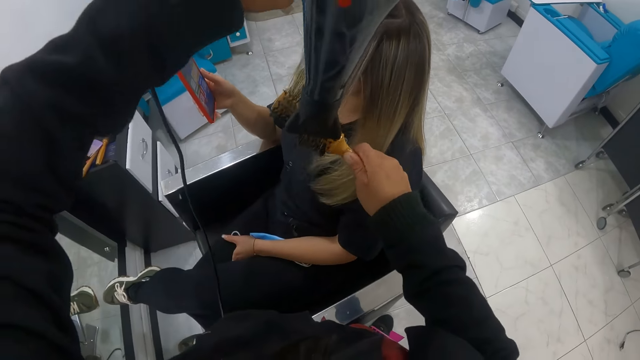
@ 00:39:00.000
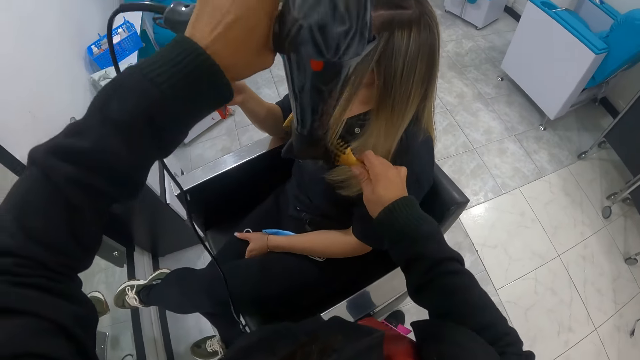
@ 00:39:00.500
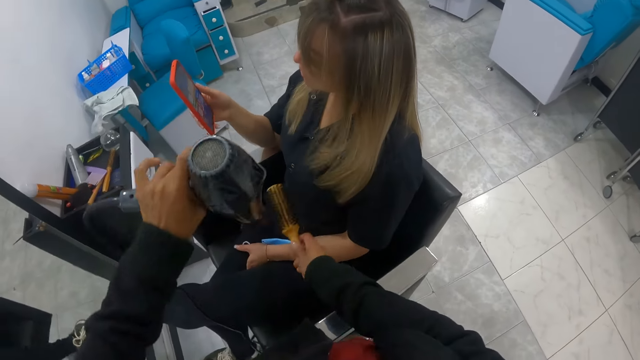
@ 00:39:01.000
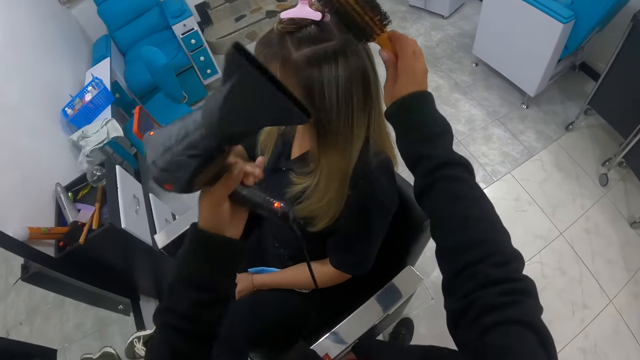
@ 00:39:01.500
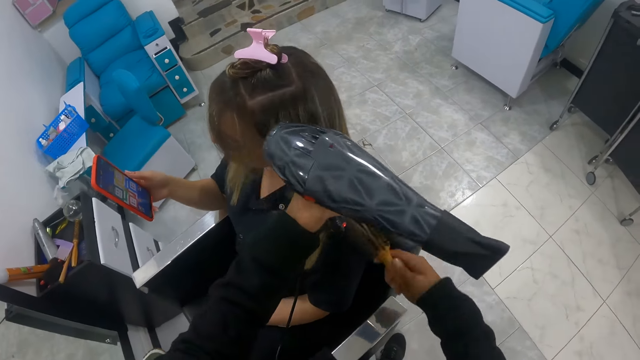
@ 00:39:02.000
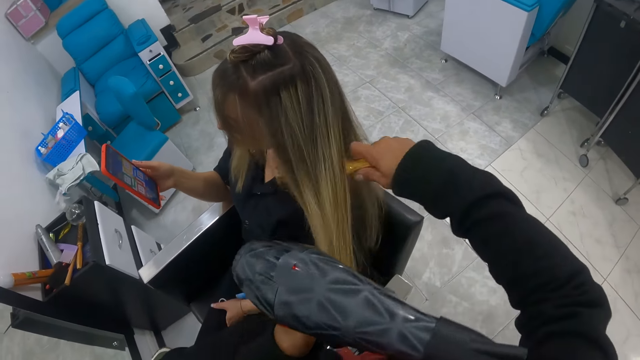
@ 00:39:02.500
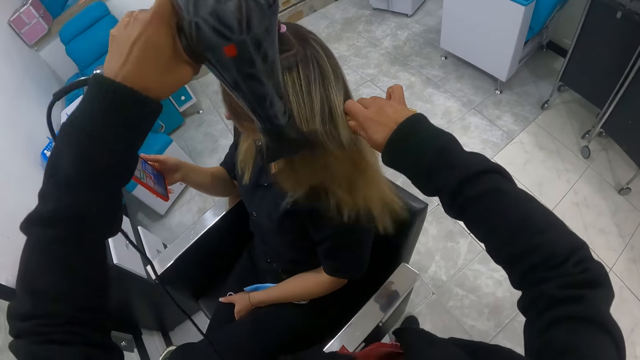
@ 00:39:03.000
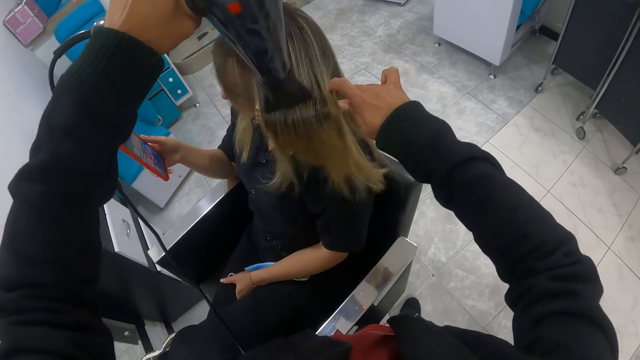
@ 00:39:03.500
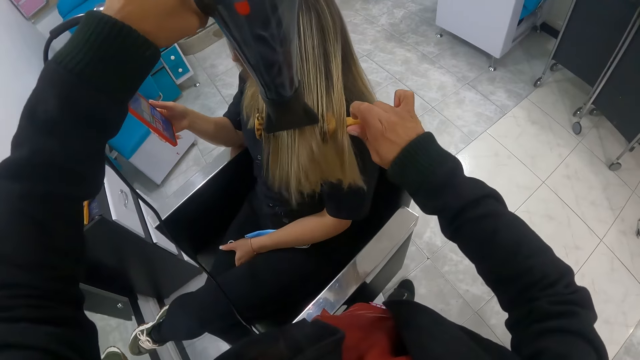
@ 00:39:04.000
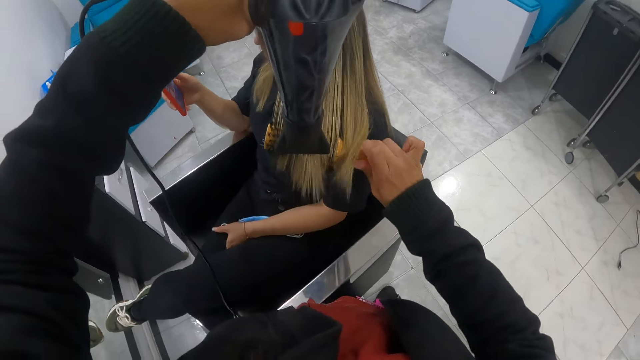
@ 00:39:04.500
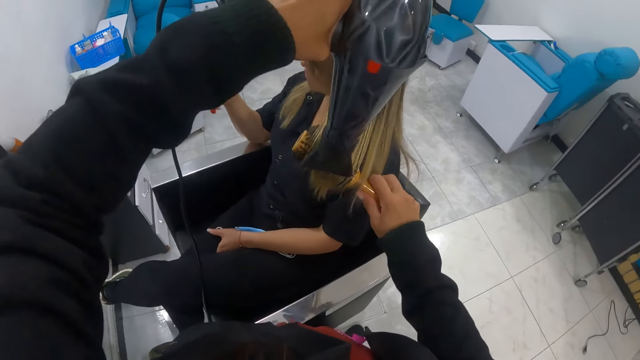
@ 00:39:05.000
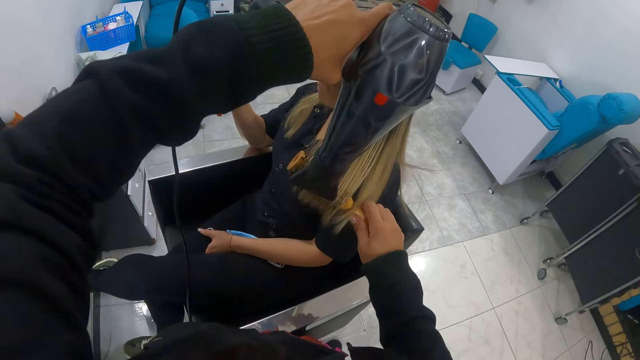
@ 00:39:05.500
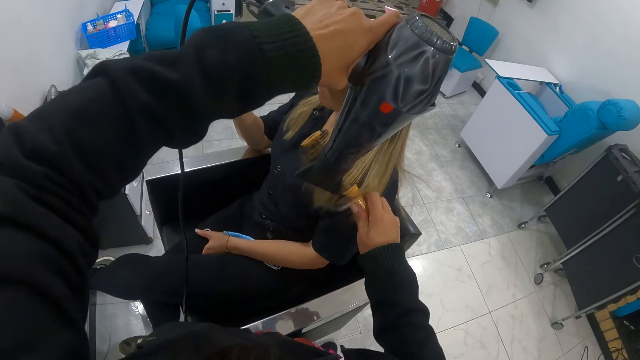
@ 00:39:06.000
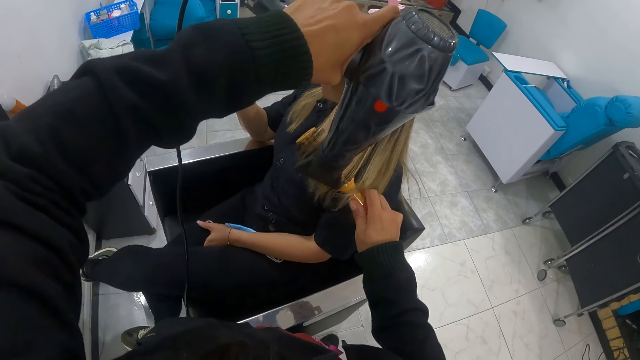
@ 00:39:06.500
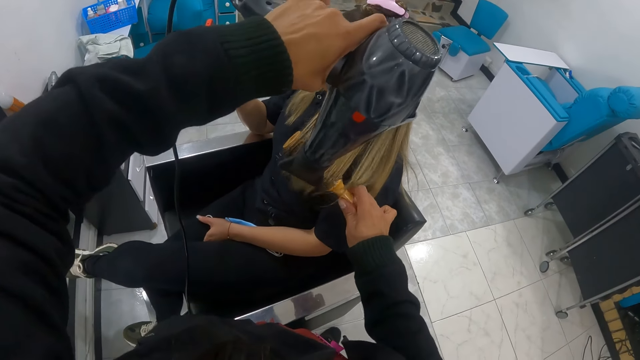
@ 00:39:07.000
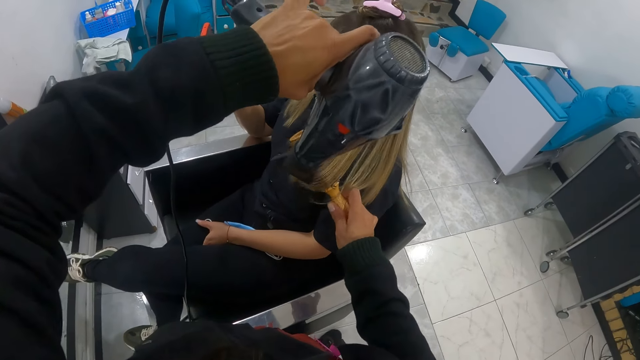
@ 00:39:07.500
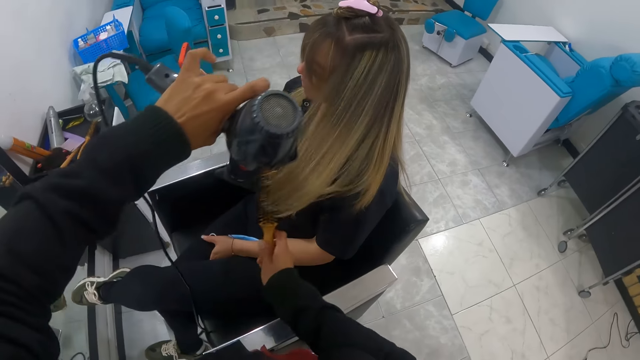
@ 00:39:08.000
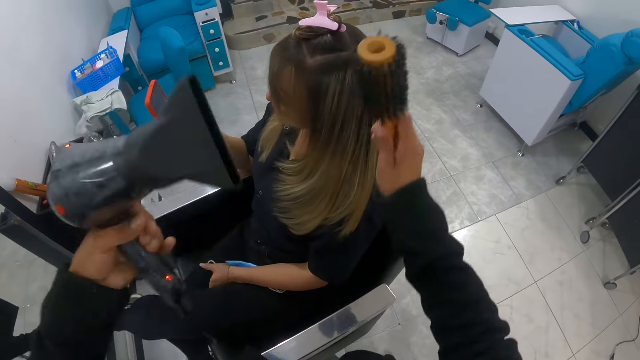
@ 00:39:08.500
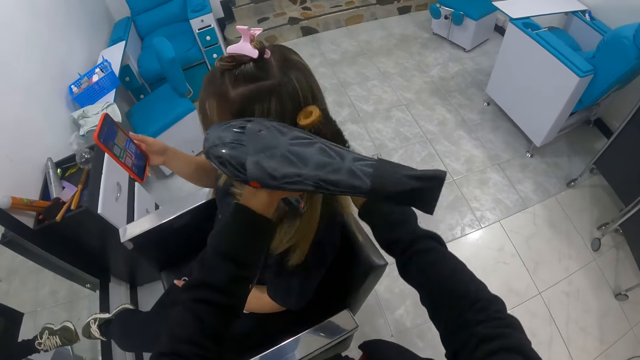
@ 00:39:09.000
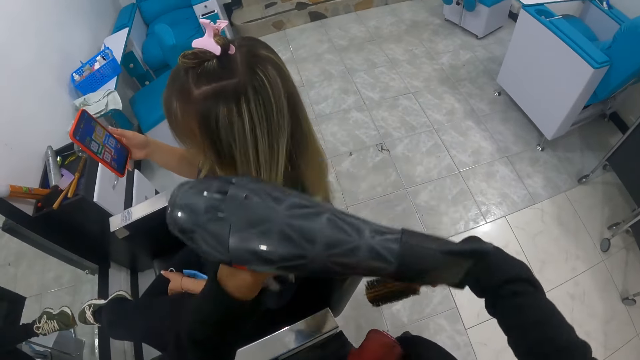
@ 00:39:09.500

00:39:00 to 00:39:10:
The camera wearer removes the blow dry machine from the hair. She holds the hair with her left hand. She straightens the hair with a hair straightener. She holds the hair straightener under the hair with her right hand. She blows the hair using the blow dry machine in her left hand. She straightens the hair with the hair straightener in her right hand. She straightens the hair edges with the hair straightener in her right hand. She removes the hair straightener from the hair with her right hand.

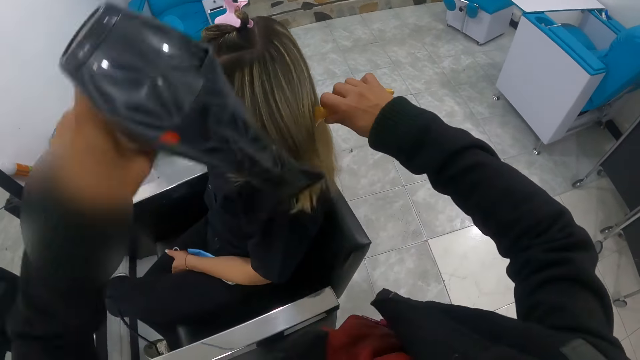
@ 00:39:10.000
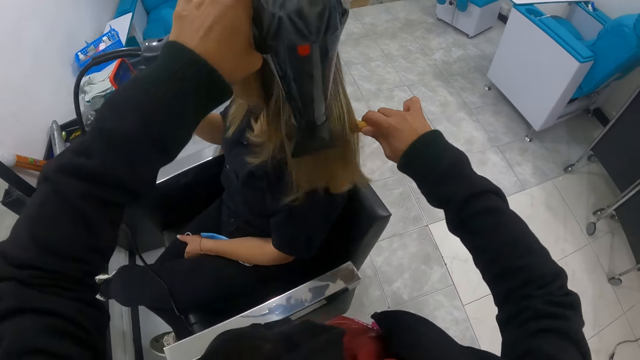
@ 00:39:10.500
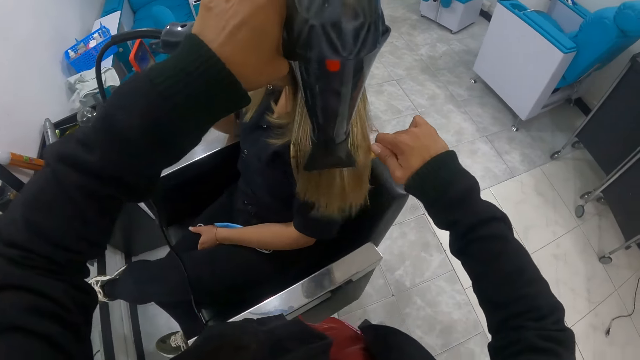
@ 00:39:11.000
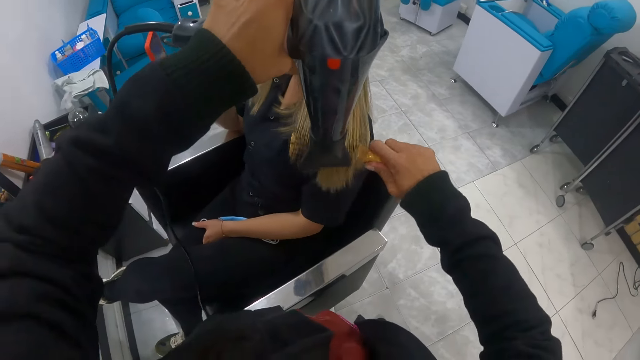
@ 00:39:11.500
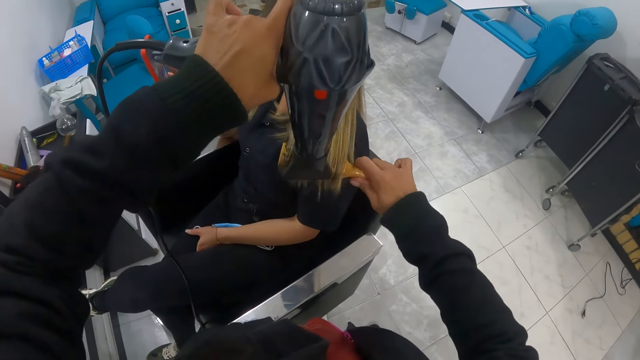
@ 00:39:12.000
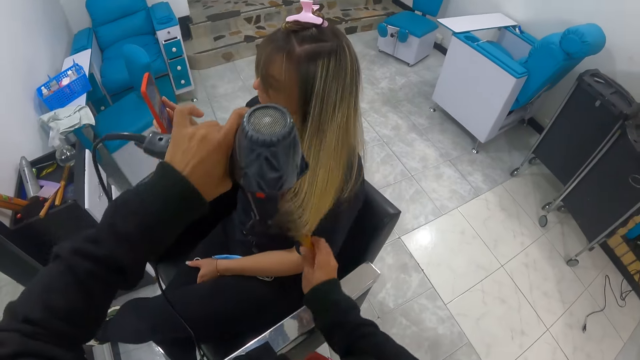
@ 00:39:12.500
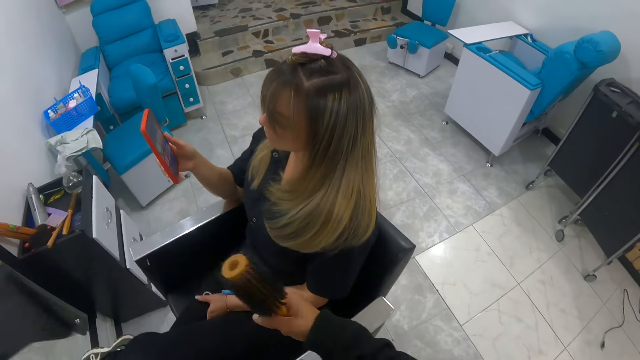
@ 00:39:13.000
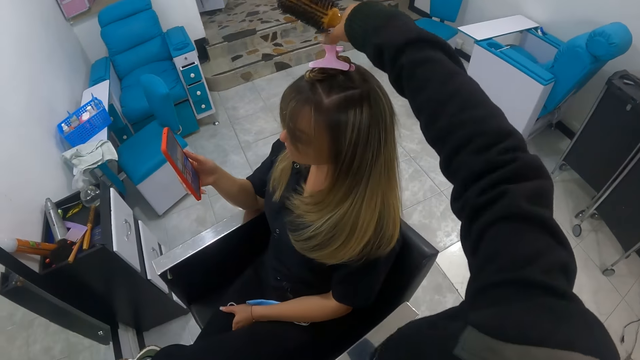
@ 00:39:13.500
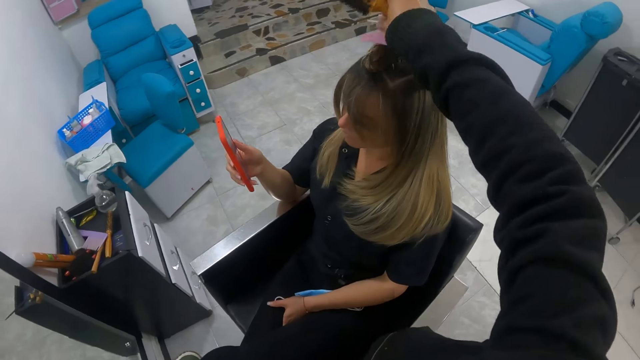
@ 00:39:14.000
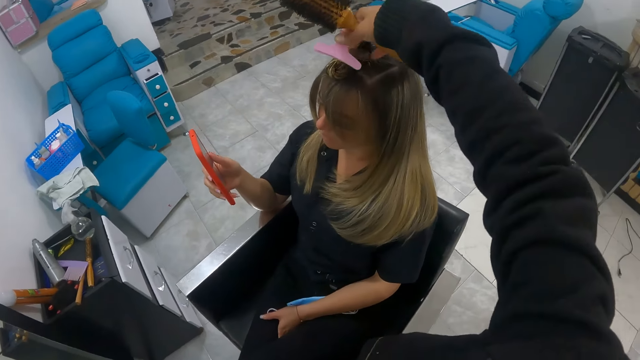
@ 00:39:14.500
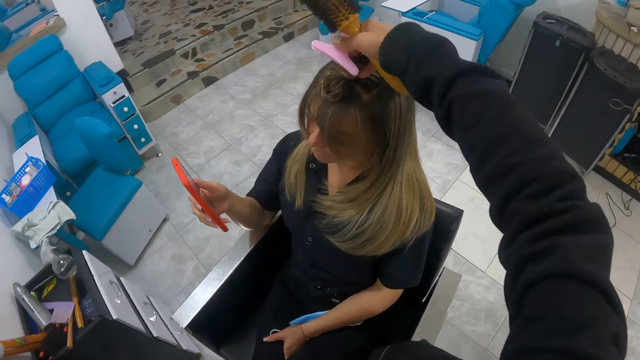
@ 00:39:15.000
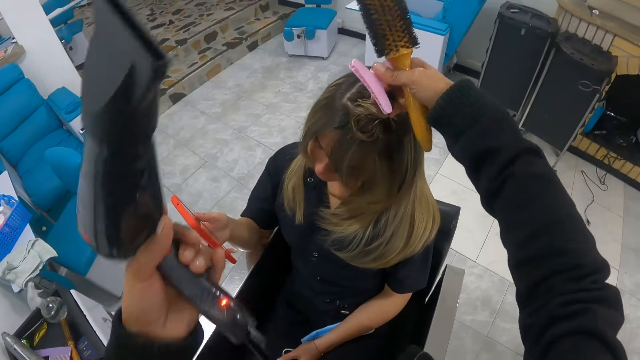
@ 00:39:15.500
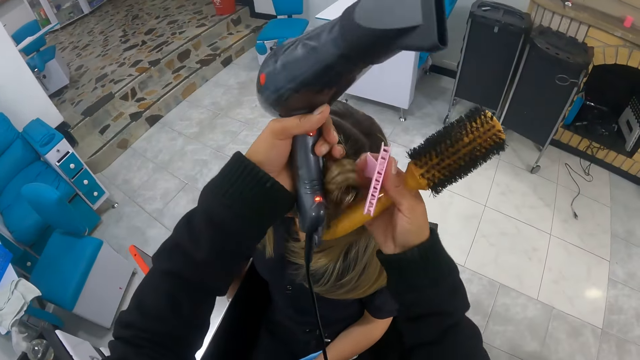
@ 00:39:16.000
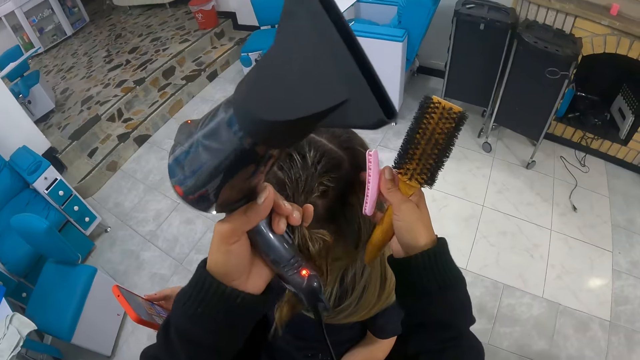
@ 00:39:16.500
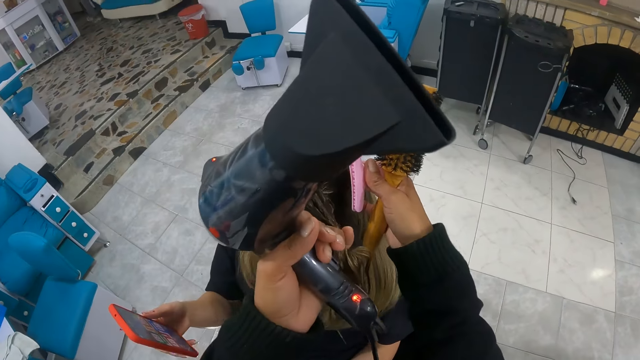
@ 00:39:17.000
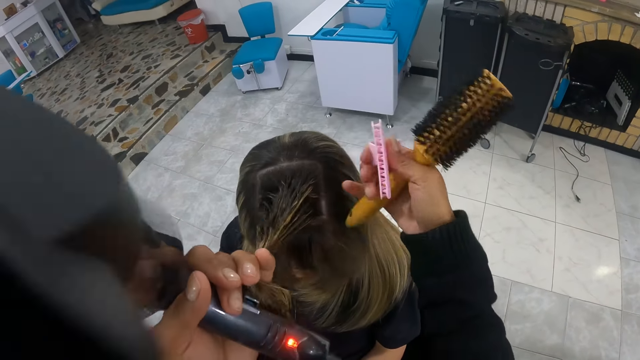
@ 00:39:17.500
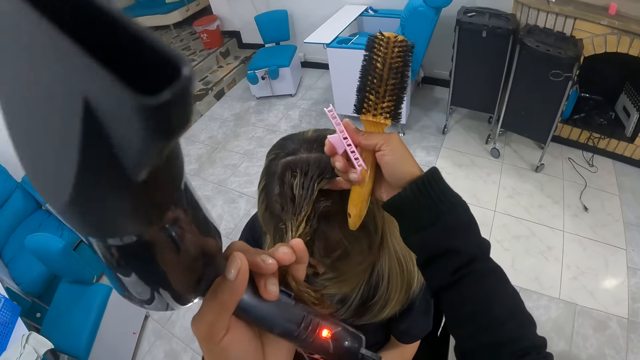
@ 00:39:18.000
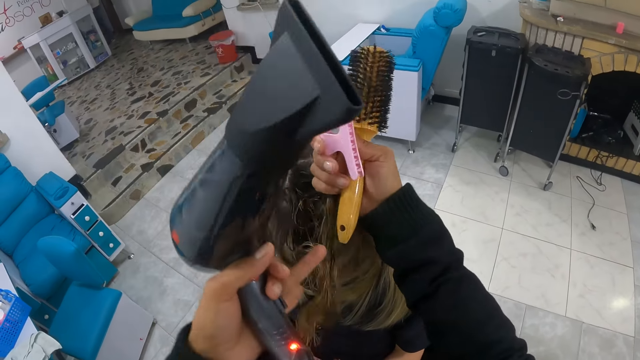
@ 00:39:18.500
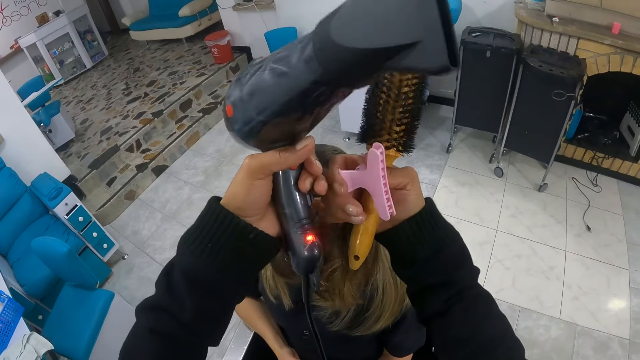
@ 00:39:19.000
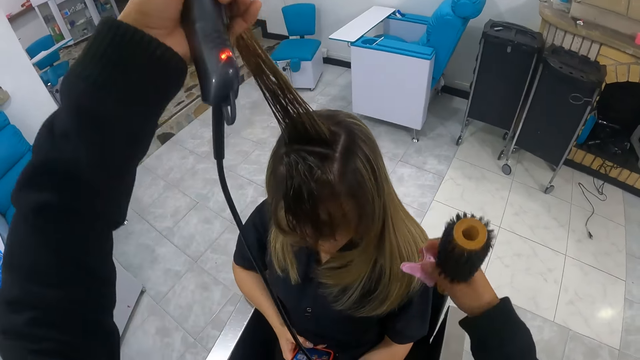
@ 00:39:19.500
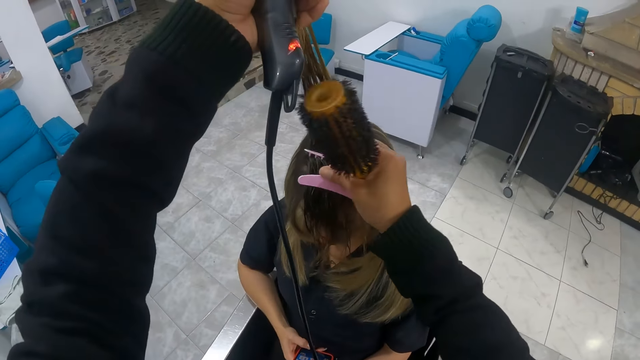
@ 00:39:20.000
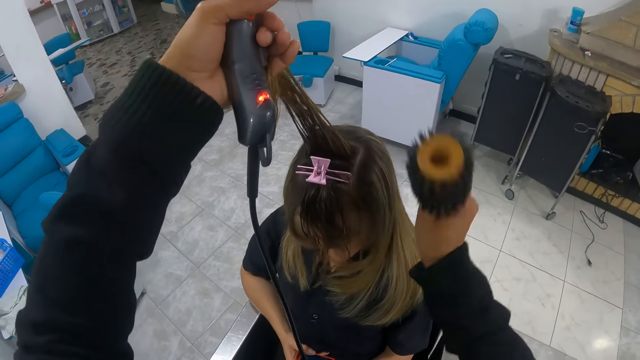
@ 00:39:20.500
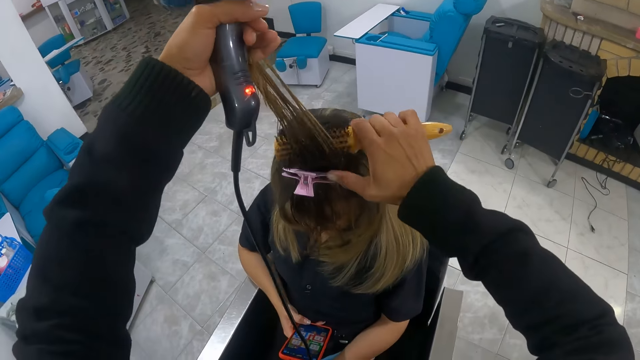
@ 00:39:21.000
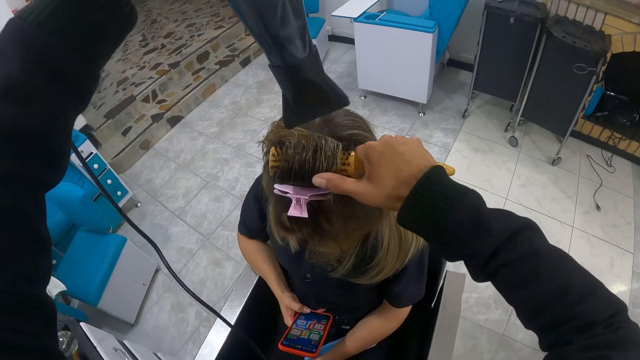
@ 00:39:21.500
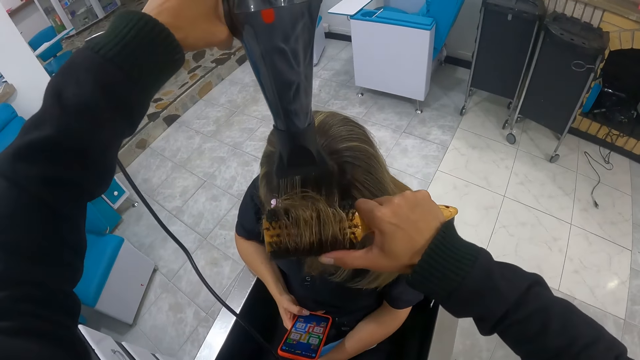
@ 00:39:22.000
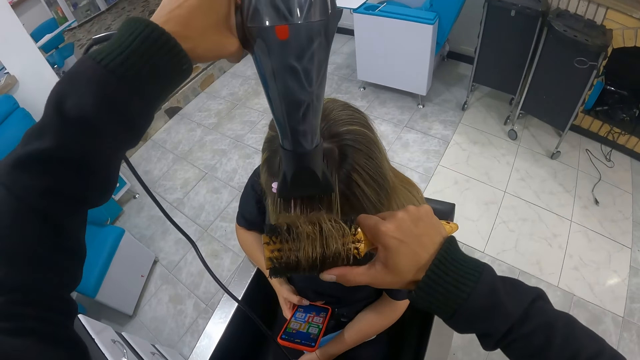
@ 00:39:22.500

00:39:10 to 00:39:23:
The camera wearer straightens the hair with her left hand. She straightens the hair with a hair straightener in her right hand. She blows the hair using a blow dry machine in her left hand. She straightens the hair edges with the hair straightener in her right hand. She removes the hair straightener from the hair with her right hand. She removes the blow dry machine from the hair with her left hand. She removes a plastic hair band or hair clip from the woman's hair with her right hand. She holds the hair with her right hand. She runs through the woman's hair with both hands. She straightens the hair with her left hand. She puts her small finger in the hair. She lifts the hair with her left hand. She clips the woman's hair with the hair clip in her right hand. She blow-dries the woman's hair with the hair dryer in her left hand and the blowout brush in her right hand. She holds the hair straightener under the hair in her right hand.
